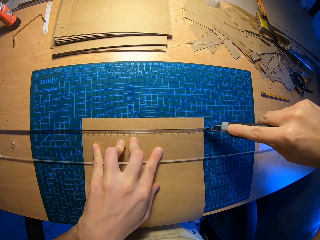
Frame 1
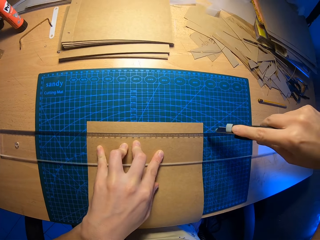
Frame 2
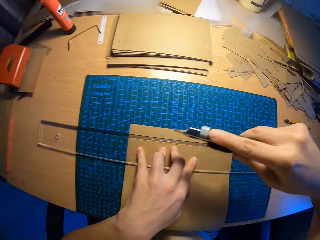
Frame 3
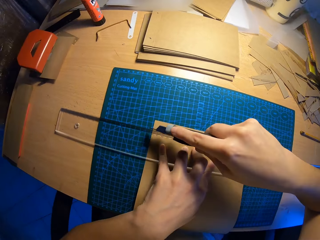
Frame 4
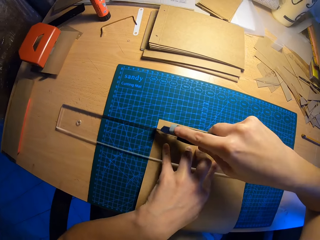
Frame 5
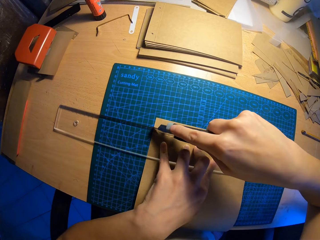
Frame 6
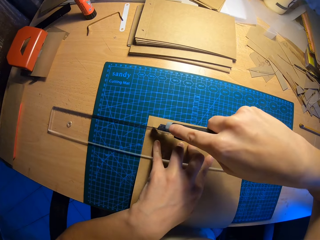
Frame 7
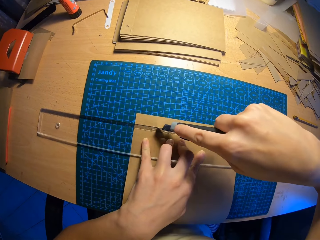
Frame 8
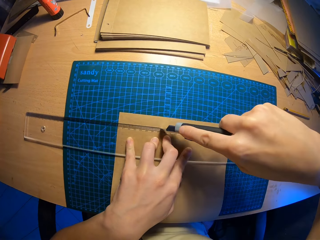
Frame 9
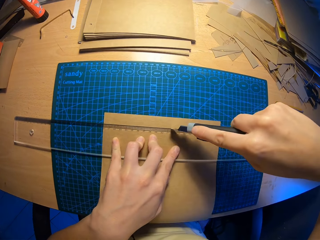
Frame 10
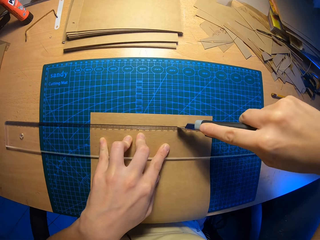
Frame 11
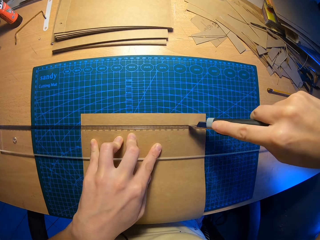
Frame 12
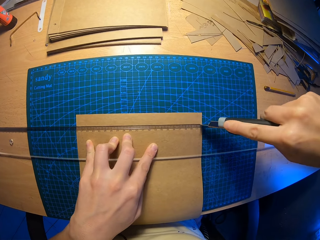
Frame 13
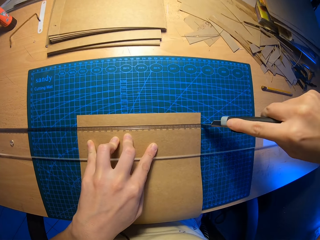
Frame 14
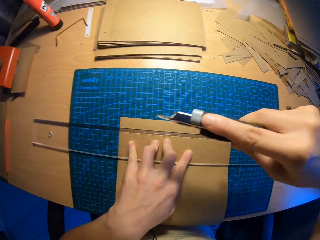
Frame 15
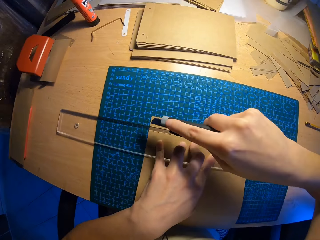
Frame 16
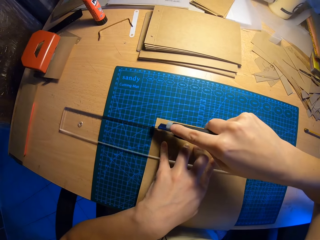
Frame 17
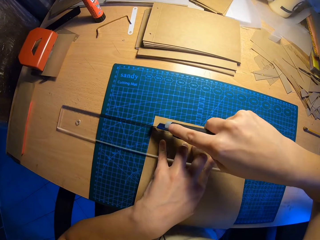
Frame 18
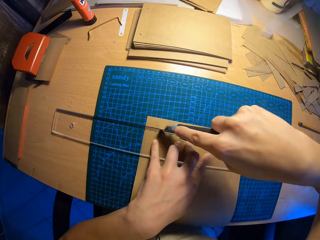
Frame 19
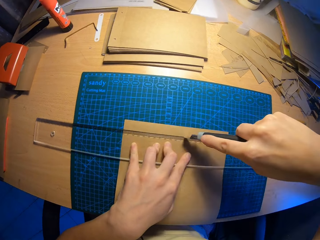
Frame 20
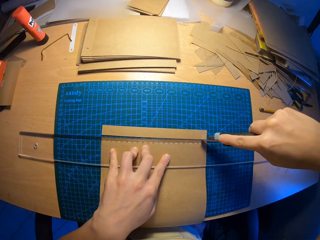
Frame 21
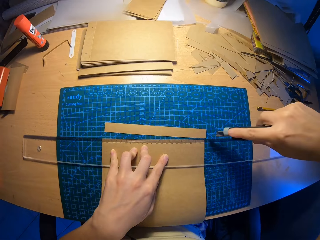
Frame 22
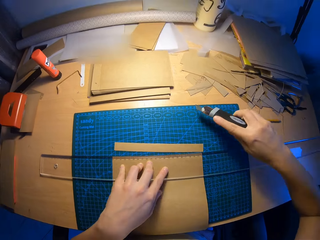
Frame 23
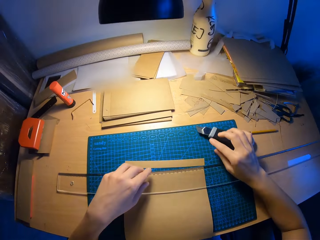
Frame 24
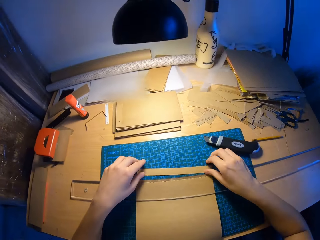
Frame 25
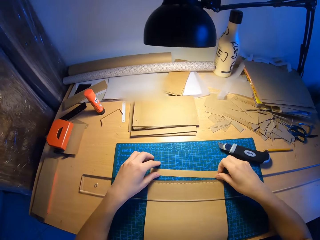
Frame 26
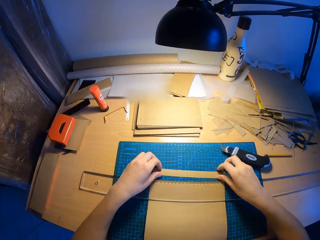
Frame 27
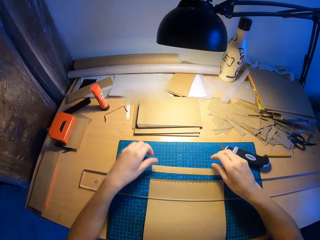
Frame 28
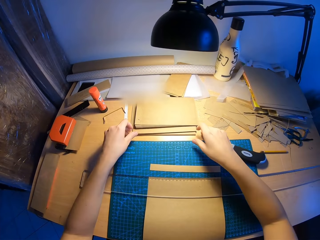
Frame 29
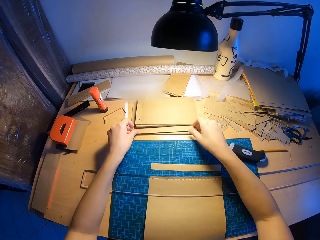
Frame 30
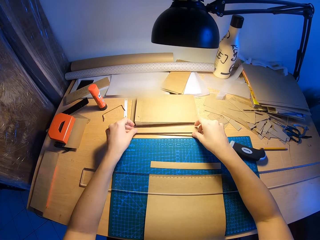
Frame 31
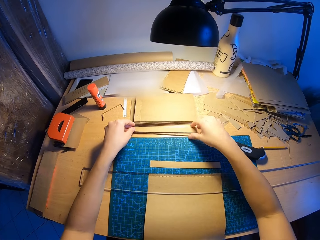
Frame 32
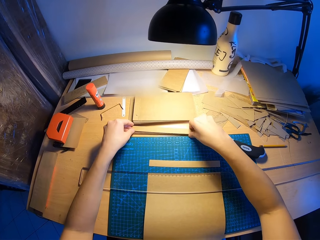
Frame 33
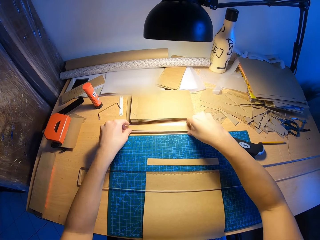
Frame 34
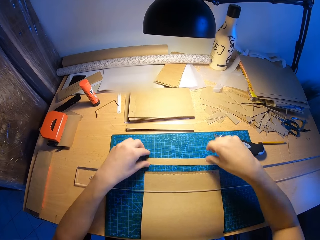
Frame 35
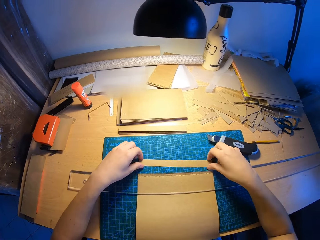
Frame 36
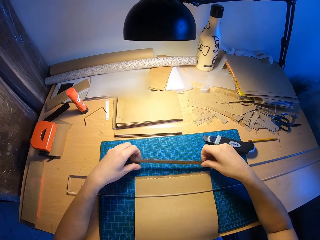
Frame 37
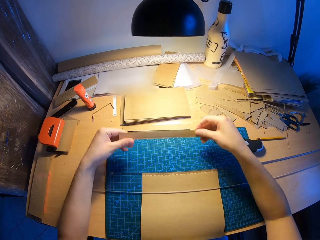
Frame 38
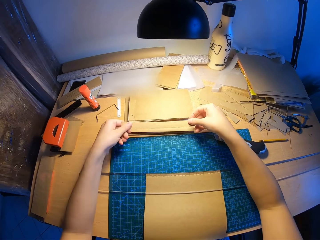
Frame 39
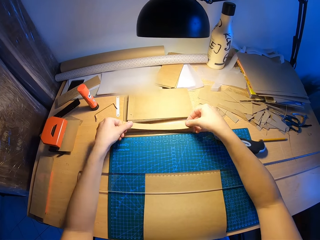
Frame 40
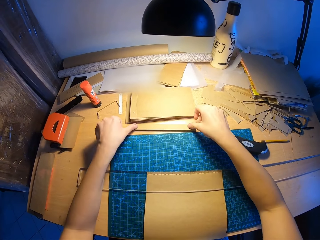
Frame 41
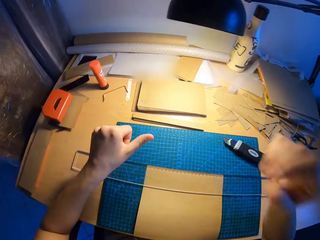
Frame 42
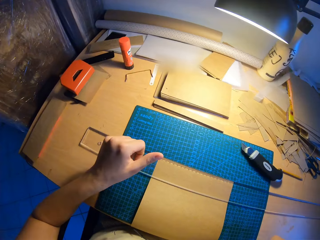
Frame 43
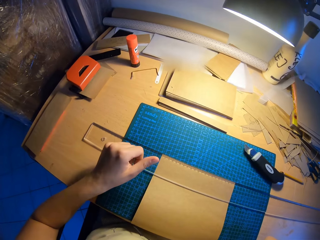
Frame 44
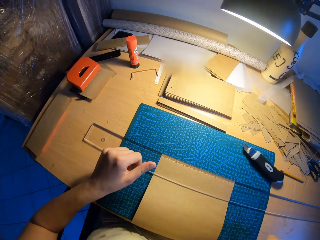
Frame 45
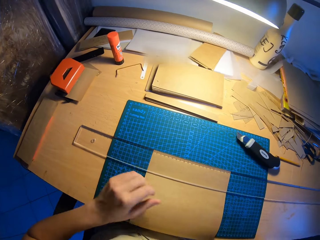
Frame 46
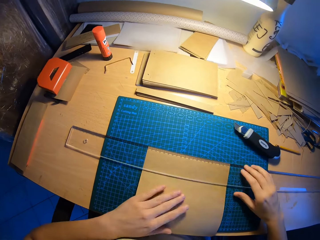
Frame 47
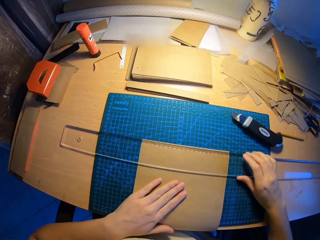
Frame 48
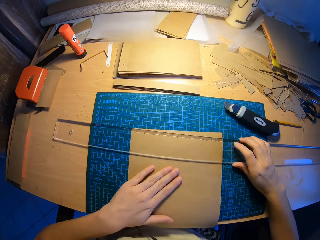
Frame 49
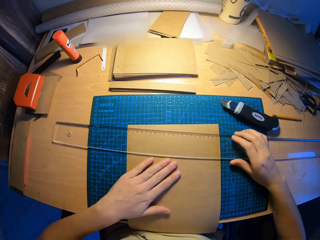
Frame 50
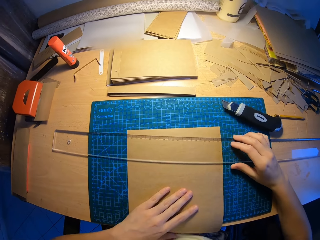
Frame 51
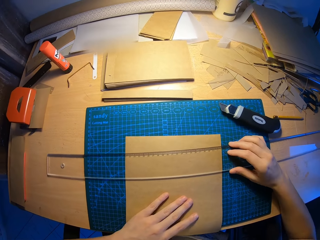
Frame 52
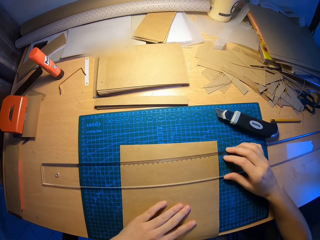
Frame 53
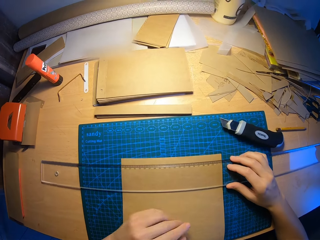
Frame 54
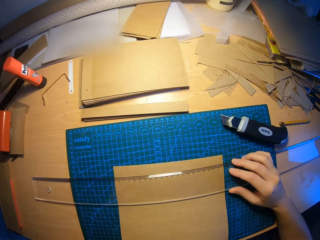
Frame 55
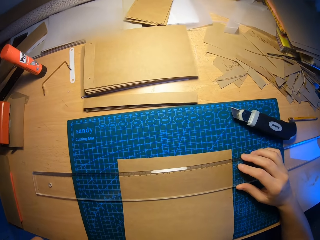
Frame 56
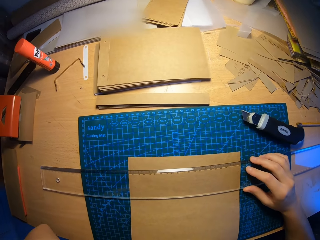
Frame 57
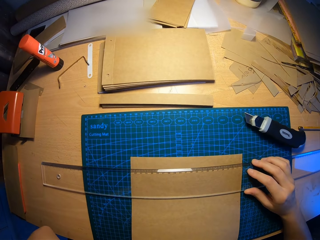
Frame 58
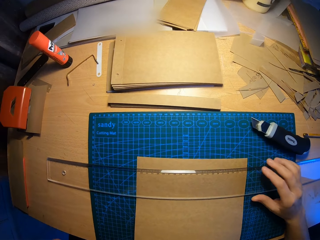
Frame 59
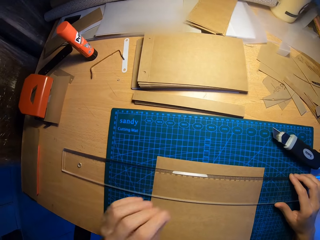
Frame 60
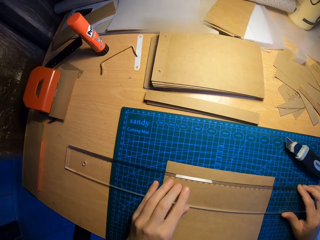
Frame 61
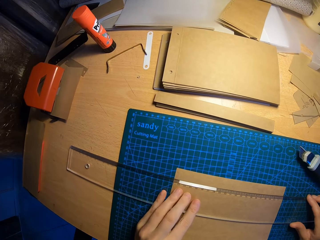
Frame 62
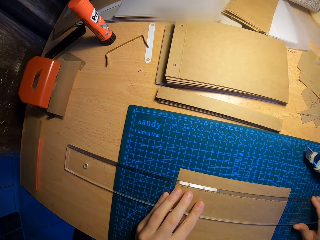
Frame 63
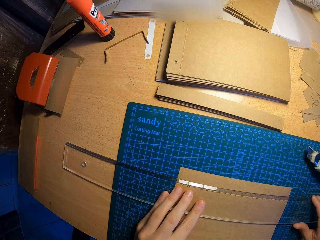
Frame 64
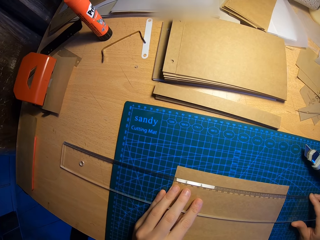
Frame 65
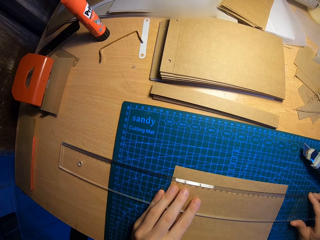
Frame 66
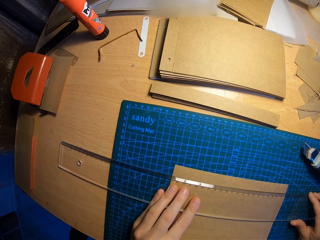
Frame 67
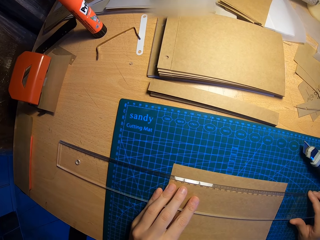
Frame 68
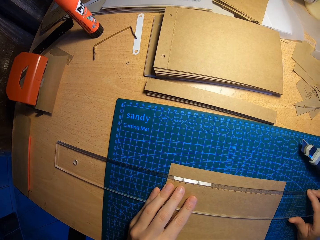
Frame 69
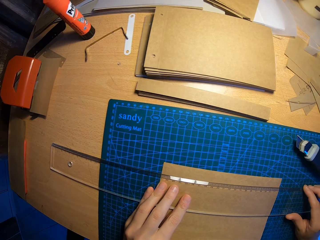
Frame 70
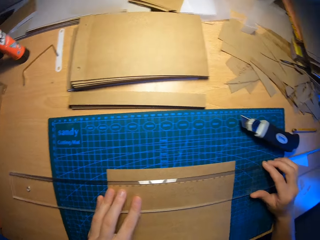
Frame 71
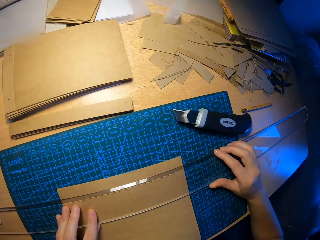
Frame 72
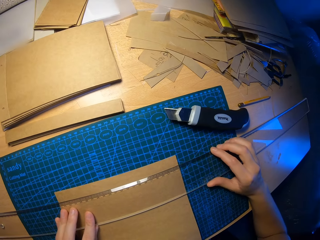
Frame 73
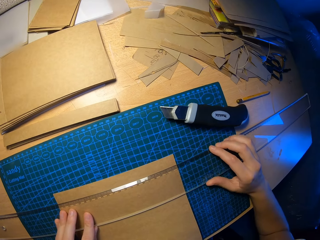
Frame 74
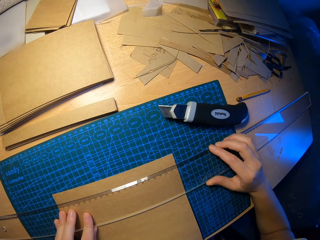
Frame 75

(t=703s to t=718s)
The camera wearer drops the paper cutter on the table. He arranges the stack of cut pieces of craft paper with both hands. He picks up the cut piece of craft paper with both hands and puts the cut piece of craft paper on the stack of cut craft papers. He touches his face with his right hand. He adjusts the ruler and craft paper with both hands. He touches his face with his left hand. He measures the craft paper with the ruler.

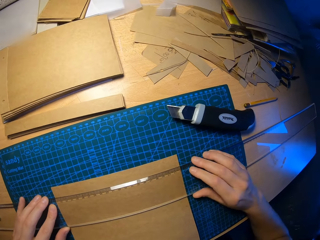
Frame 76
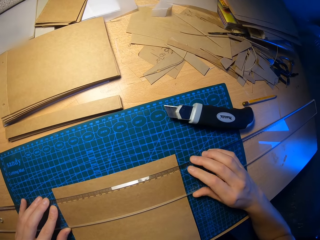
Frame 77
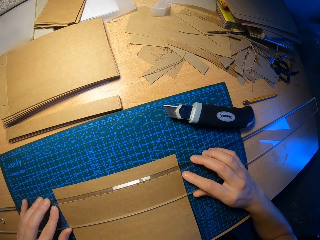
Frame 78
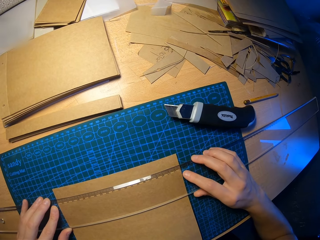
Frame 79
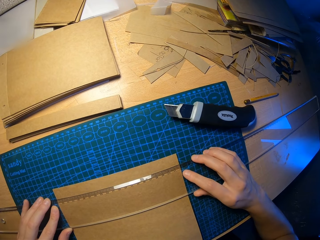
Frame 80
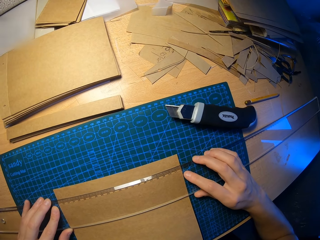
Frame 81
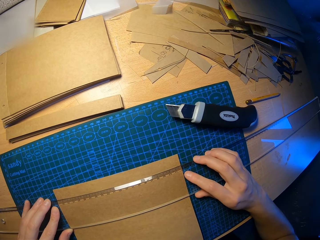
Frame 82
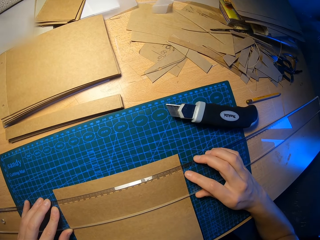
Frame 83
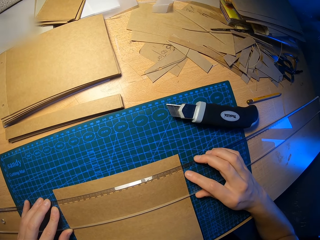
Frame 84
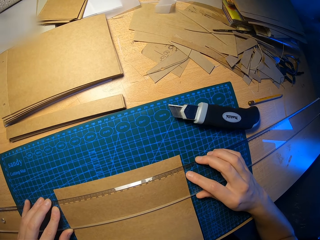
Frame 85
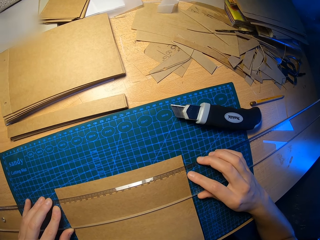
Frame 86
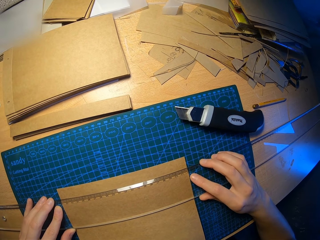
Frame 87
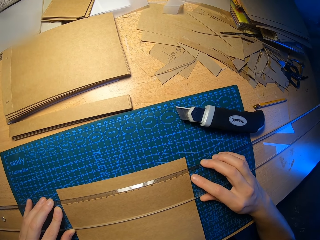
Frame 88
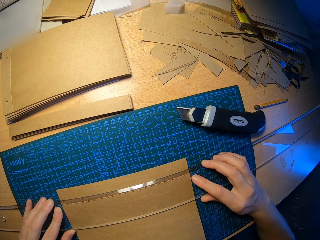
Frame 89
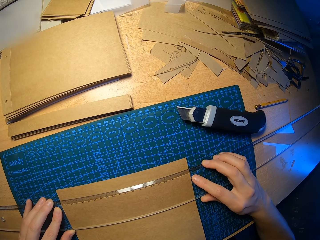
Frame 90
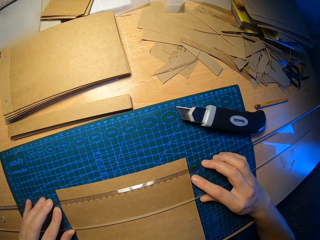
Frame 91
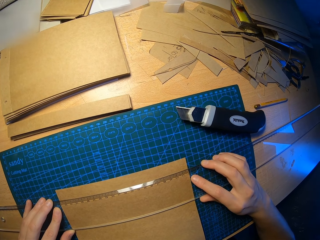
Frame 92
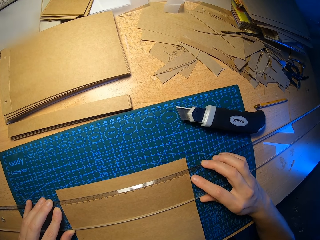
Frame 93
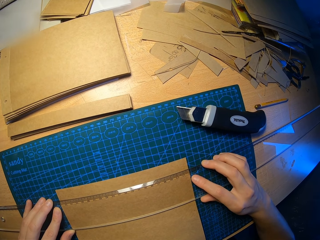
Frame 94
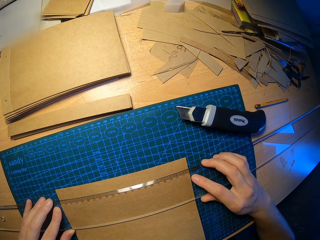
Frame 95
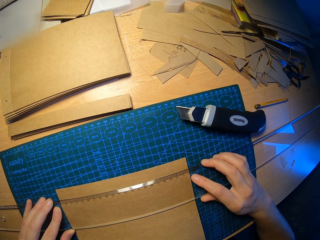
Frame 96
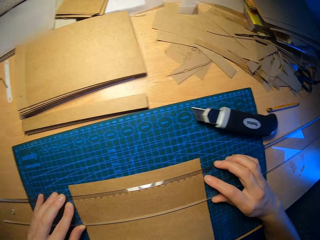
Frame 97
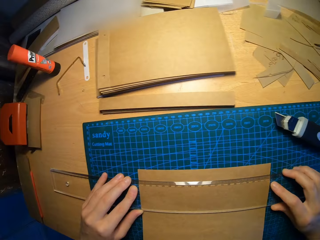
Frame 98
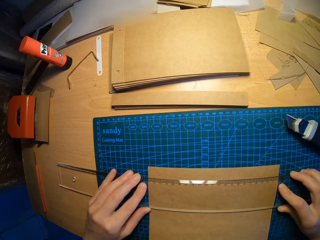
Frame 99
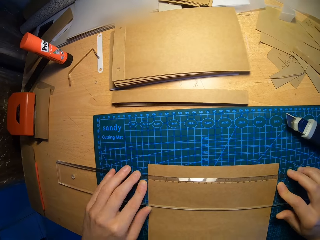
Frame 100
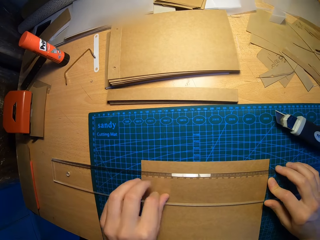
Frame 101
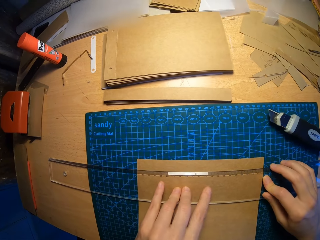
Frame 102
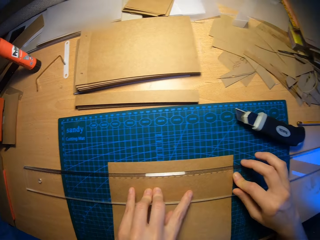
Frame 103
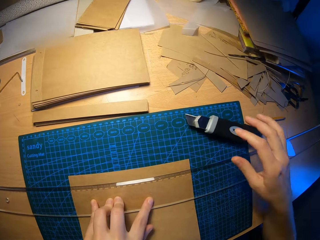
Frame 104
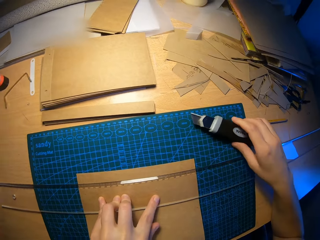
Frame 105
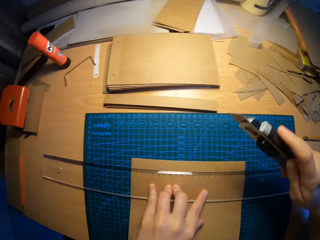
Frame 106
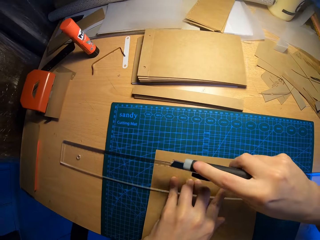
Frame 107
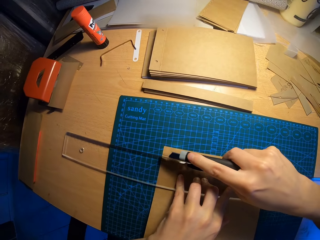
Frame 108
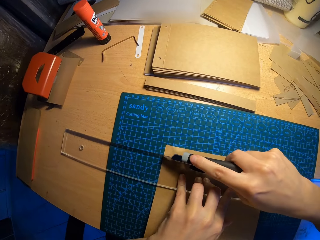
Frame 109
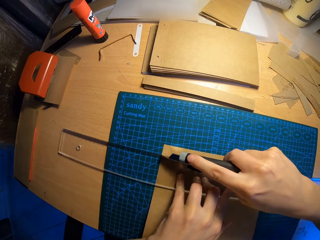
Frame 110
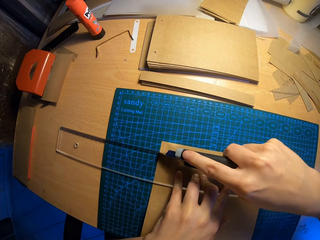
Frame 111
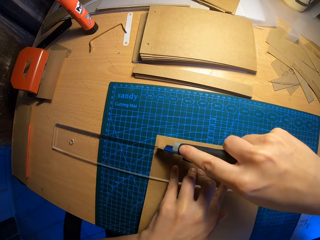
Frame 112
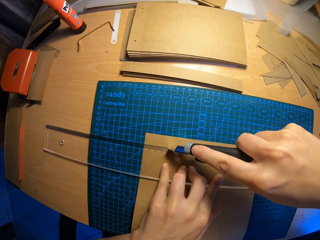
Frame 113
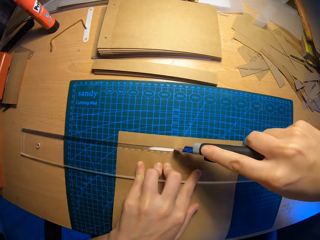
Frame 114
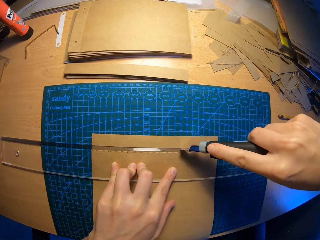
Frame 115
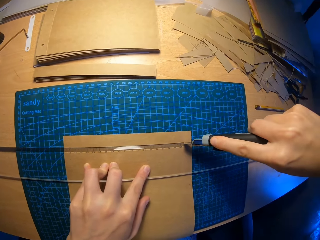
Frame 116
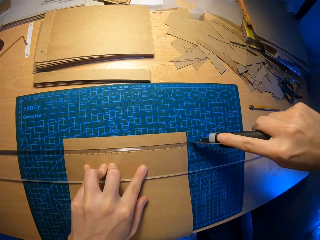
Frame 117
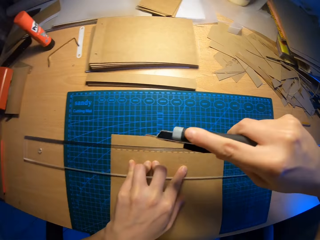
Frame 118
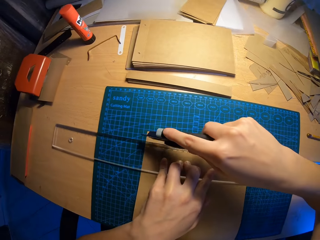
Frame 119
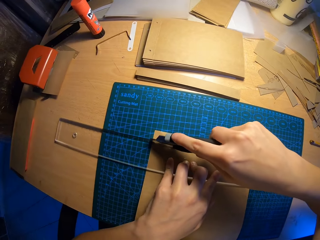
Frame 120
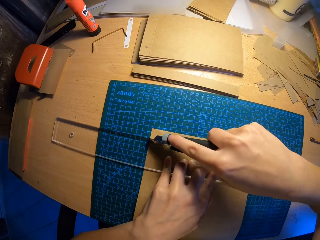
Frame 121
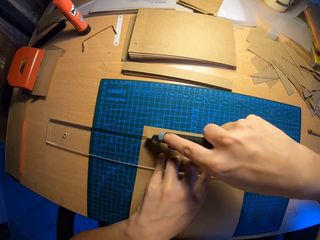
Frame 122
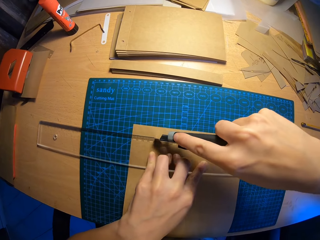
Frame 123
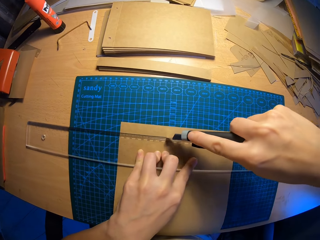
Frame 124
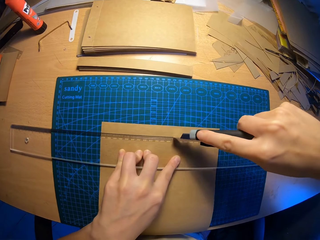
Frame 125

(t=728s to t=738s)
The camera wearer picks up the paper cutter from the table with his right hand. He cuts the craft paper on the scale board with the paper cutter with his right hand.
